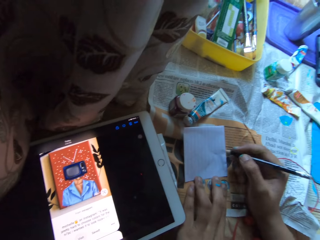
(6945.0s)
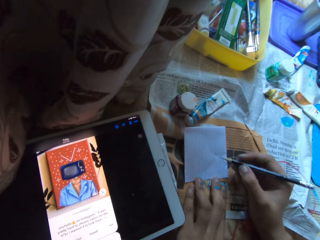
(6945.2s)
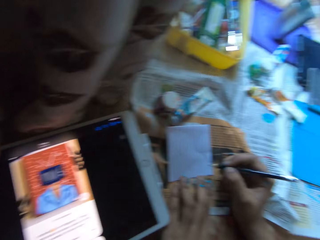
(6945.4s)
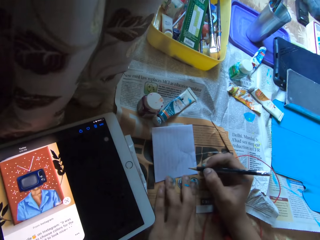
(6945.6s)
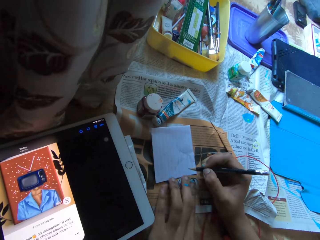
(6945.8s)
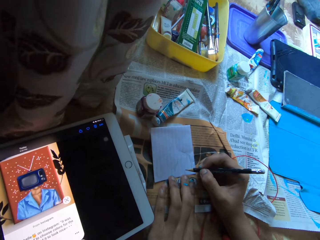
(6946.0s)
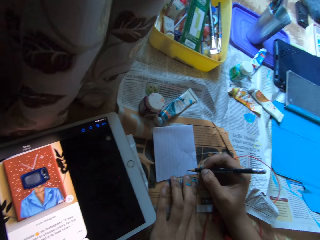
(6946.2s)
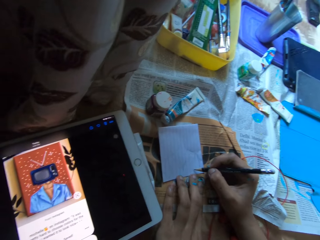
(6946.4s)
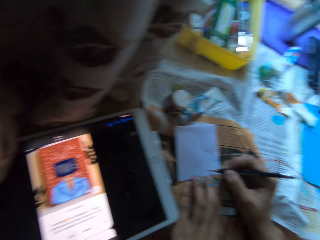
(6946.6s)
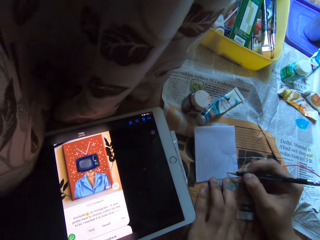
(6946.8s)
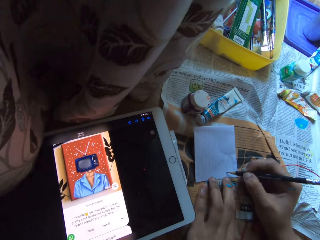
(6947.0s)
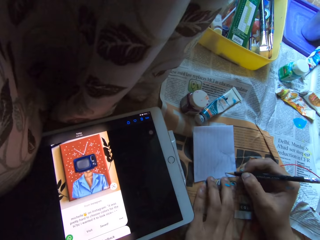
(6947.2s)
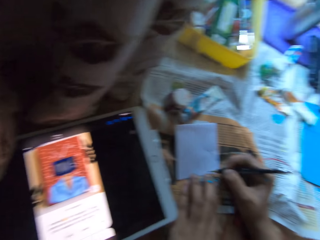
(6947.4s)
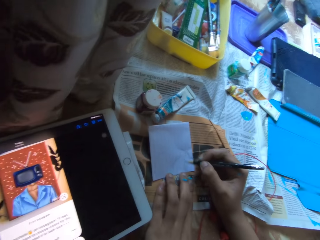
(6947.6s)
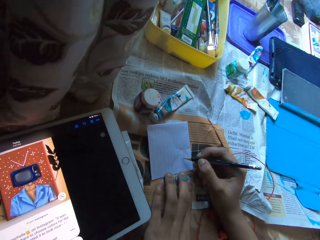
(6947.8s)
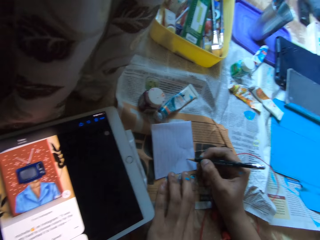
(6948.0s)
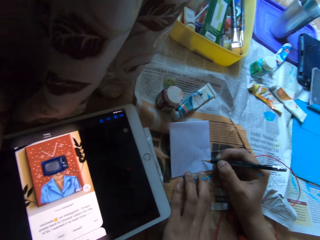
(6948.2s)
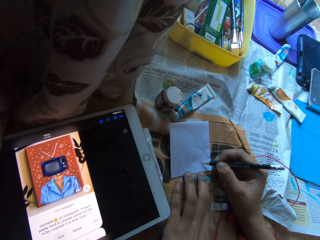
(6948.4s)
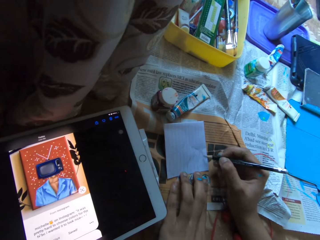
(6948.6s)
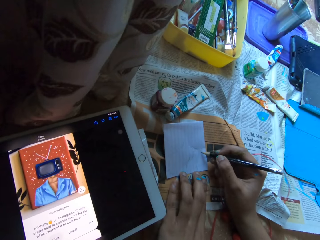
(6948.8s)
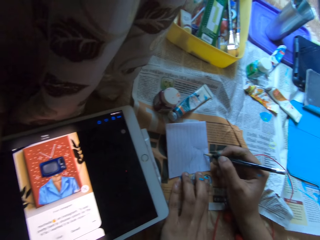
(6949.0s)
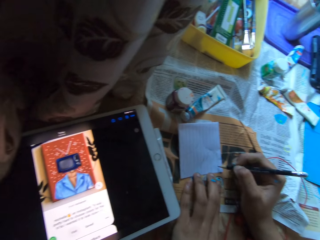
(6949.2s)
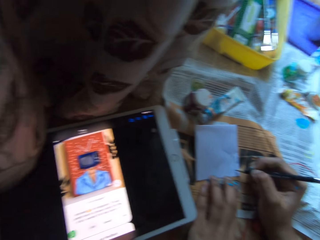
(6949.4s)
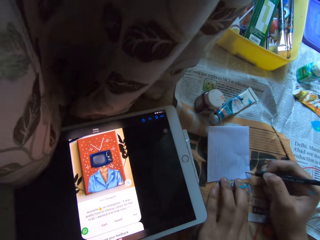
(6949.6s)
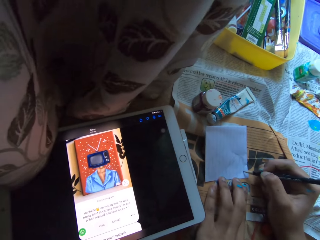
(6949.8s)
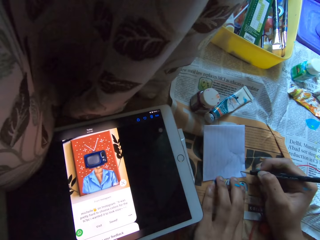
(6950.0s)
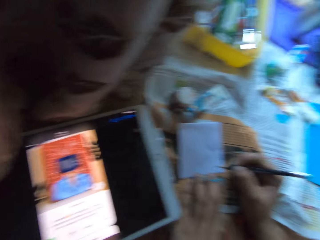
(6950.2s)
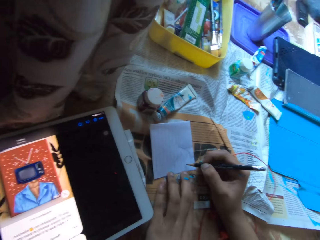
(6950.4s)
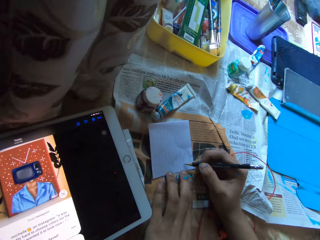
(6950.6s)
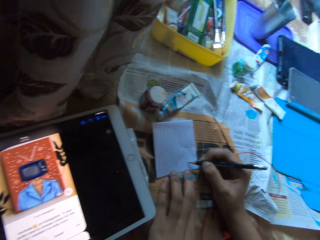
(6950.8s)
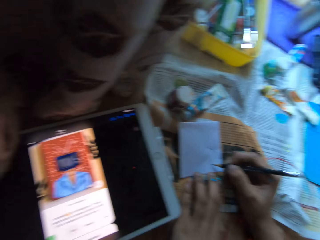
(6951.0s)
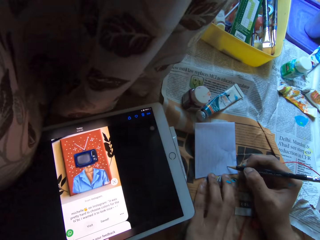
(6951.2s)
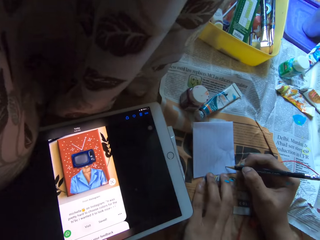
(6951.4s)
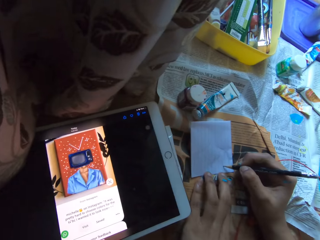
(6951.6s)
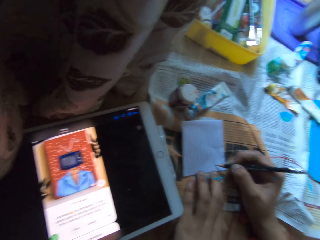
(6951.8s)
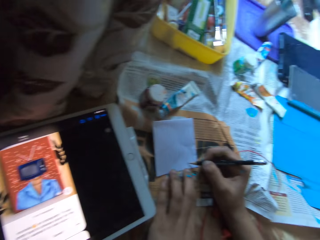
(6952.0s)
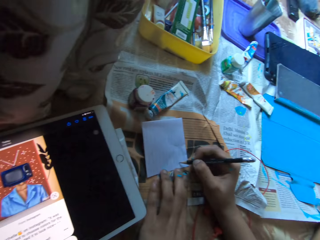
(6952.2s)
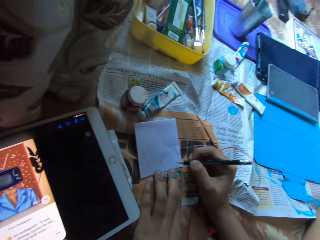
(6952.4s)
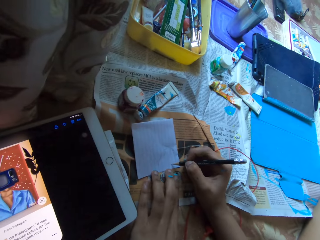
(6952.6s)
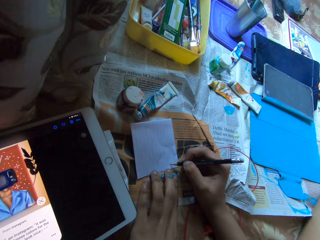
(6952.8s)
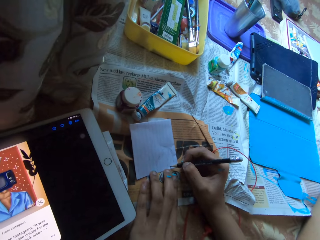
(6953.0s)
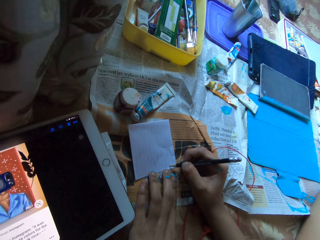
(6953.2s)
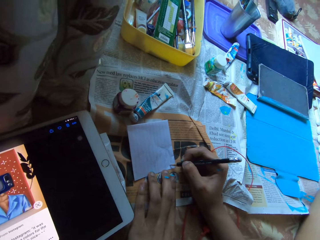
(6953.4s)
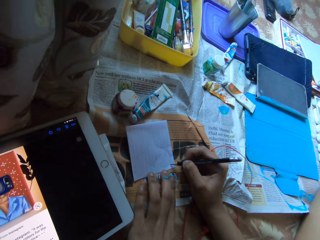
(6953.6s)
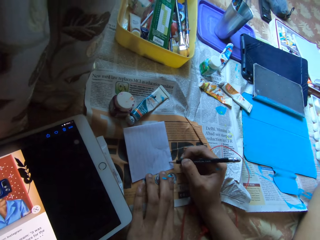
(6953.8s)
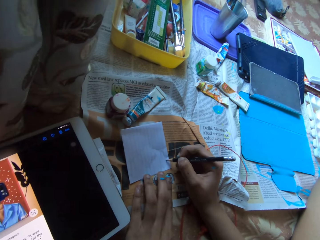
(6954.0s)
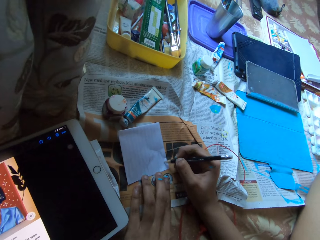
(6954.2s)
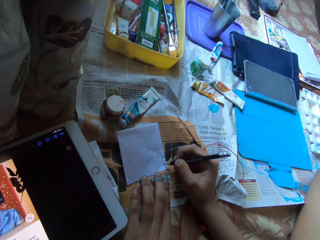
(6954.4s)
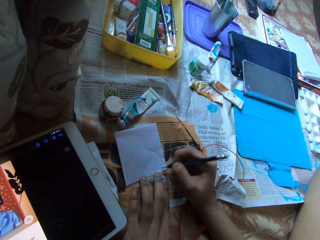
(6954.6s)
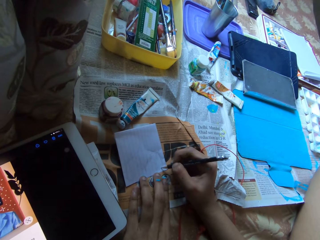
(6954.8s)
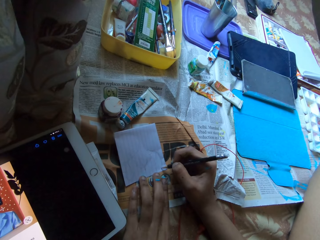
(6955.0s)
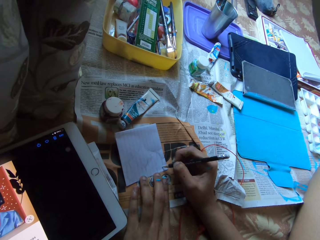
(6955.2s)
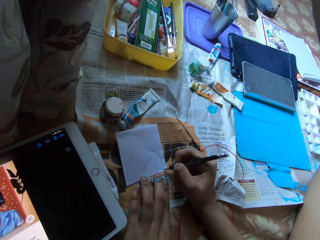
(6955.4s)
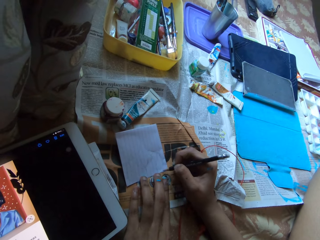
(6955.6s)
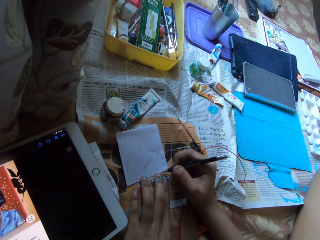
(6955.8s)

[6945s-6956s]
The camera wearer draws on a piece of paper. She looks at the picture on the tablet. She draws on the paper on the bed with the pencil in her right hand. She looks at the picture on the tablet. She draws on the paper. She looks at the picture on the tablet. She draws on the paper.

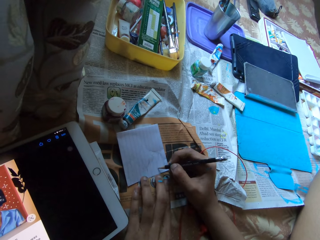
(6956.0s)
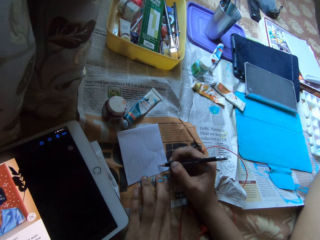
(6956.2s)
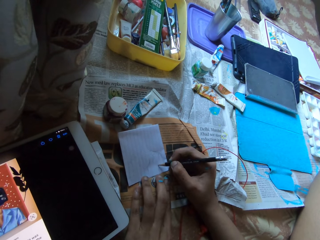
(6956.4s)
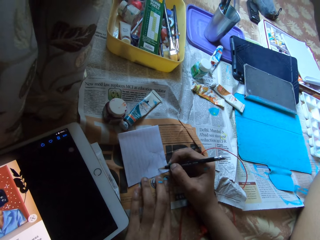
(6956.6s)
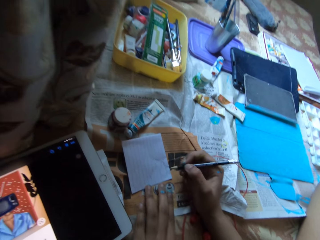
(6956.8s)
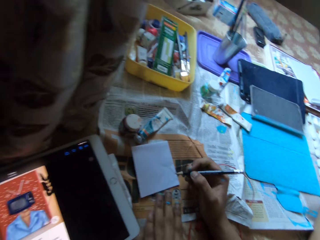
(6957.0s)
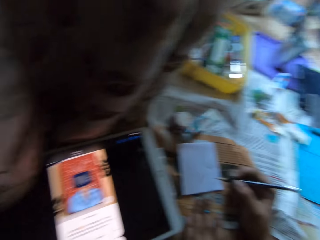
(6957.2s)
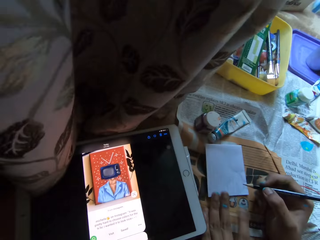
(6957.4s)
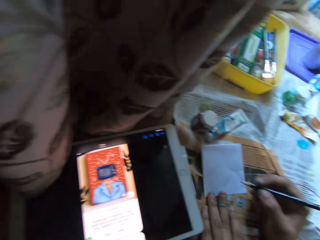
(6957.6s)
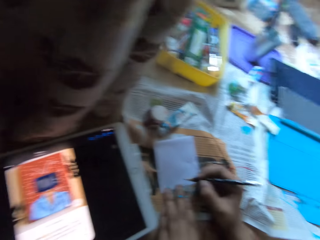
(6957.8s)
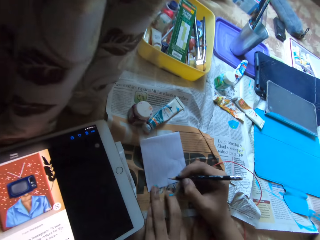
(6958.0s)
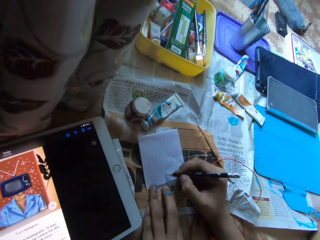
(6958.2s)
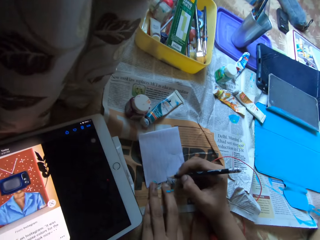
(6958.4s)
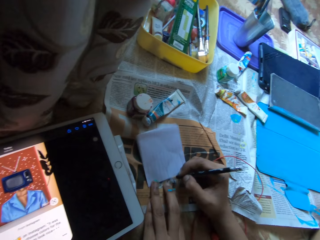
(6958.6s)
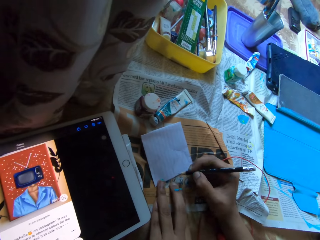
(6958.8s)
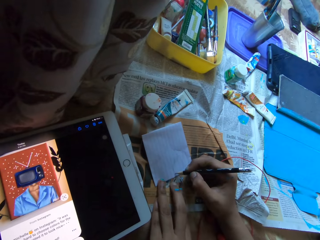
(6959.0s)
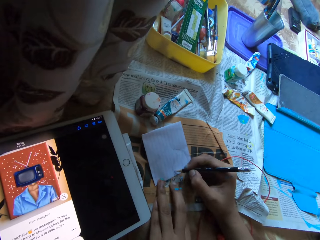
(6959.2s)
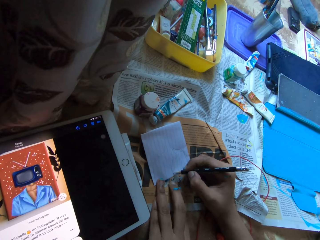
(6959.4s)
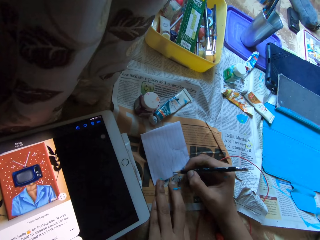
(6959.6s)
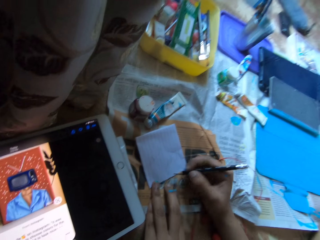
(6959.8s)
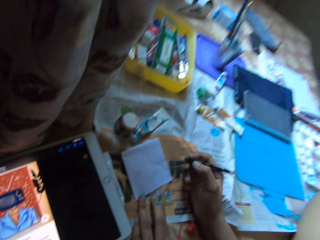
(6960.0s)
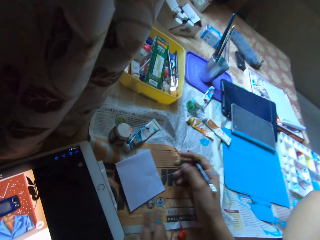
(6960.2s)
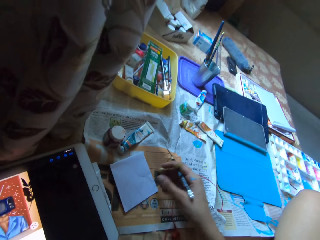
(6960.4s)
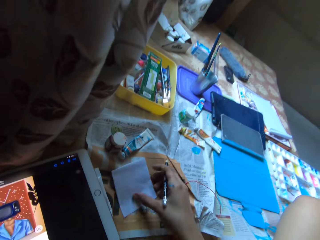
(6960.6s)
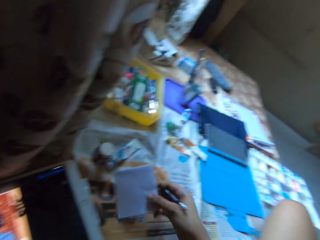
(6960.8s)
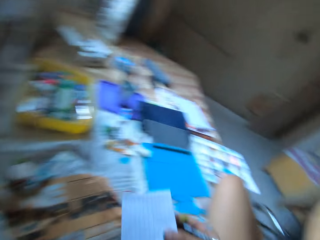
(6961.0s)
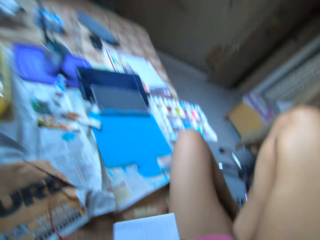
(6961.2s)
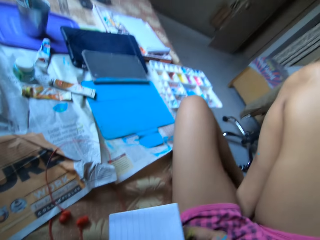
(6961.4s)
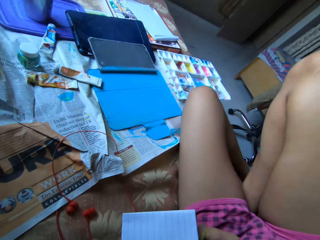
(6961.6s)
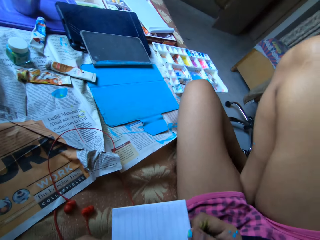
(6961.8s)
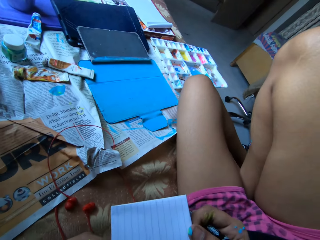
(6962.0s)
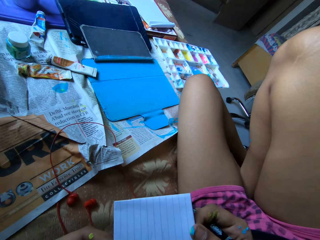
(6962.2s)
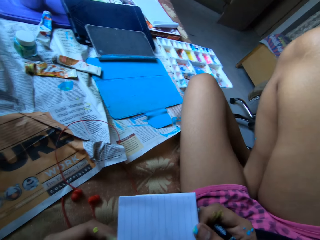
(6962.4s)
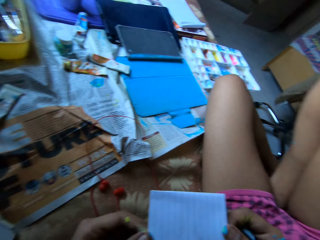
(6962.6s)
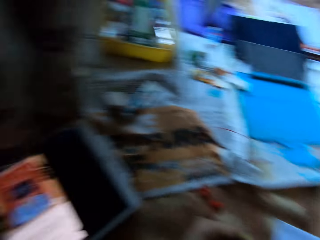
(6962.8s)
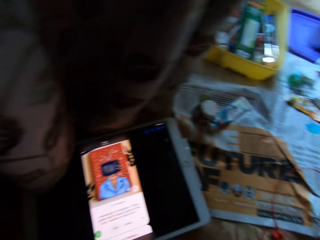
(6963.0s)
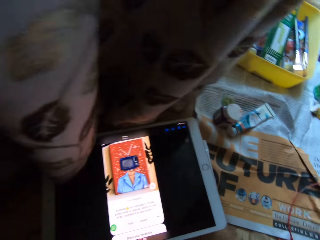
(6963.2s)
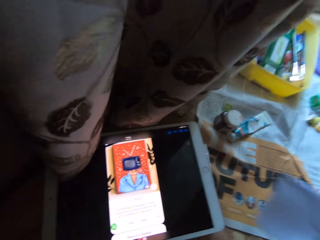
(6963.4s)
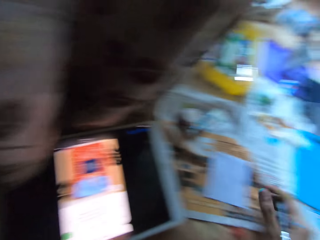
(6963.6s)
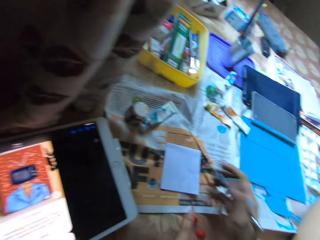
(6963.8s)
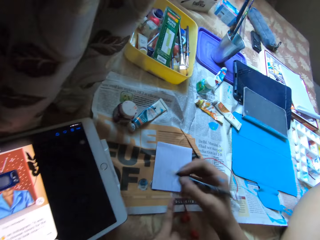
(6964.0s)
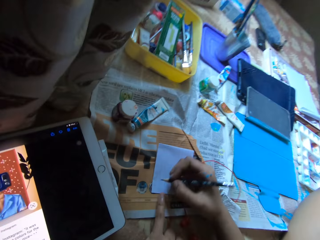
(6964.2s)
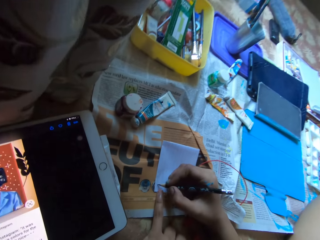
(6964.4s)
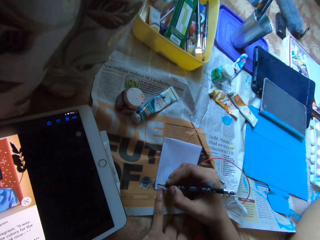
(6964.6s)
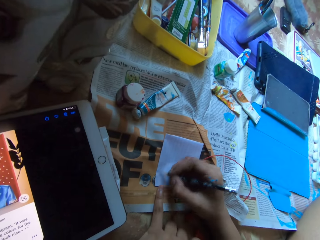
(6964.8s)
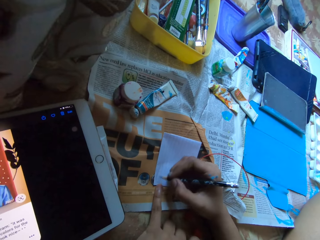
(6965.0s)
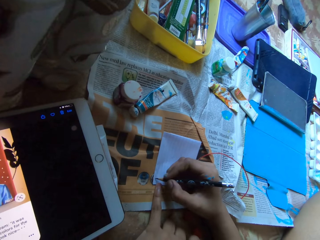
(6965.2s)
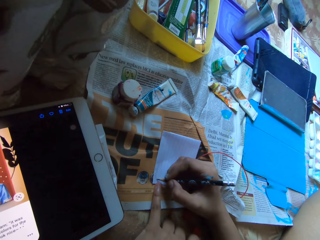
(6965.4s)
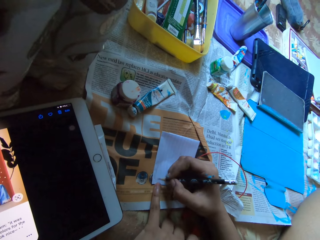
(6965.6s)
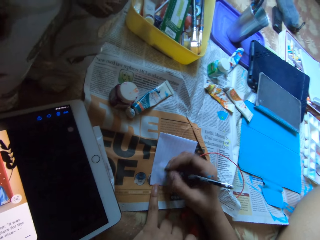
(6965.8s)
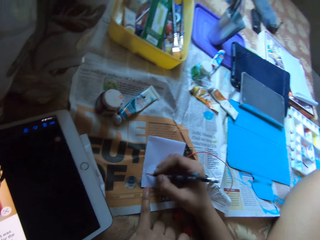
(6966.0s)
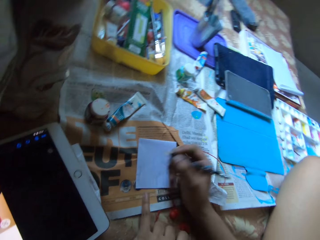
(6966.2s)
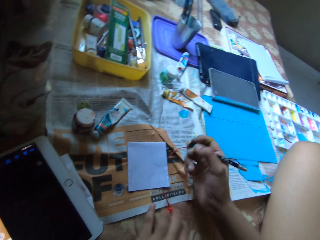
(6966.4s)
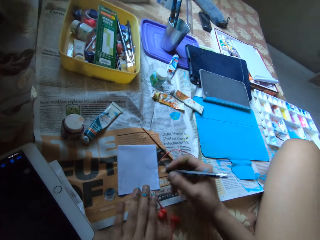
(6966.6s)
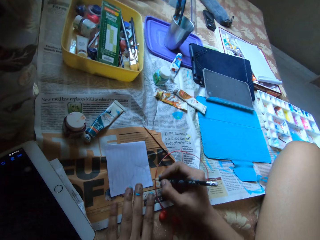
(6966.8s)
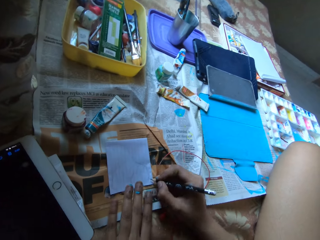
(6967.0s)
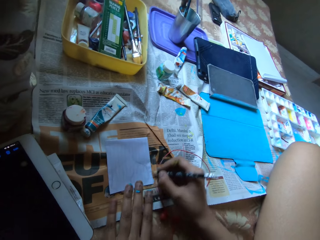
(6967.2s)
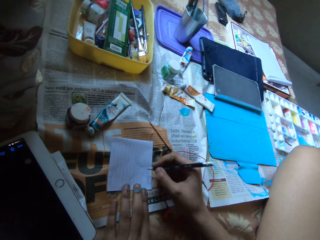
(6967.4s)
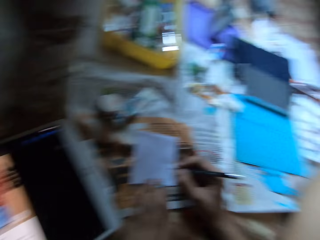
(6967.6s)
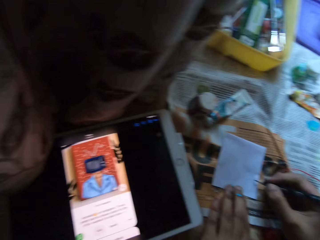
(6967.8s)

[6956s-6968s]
The camera wearer looks at the picture on the tablet. She draws on a piece of paper. She picks up the paper from the bed with her right hand. She holds the paper with both hands. She looks at the picture on the tablet. She places the paper on the bed with her right hand. She draws on the paper on the bed with the pencil in her right hand. She moves the paper on the bed with her left hand.
